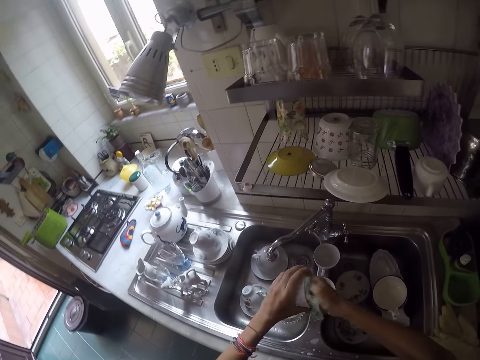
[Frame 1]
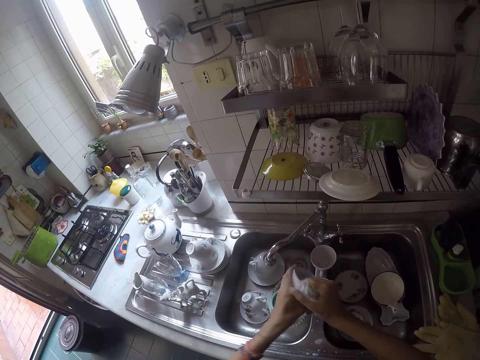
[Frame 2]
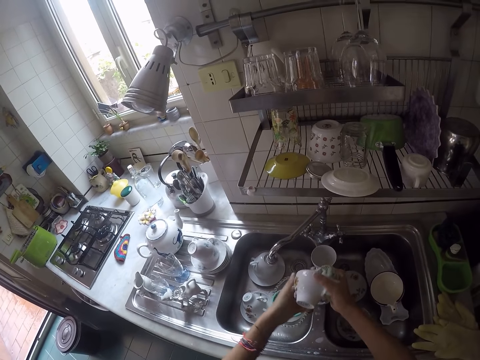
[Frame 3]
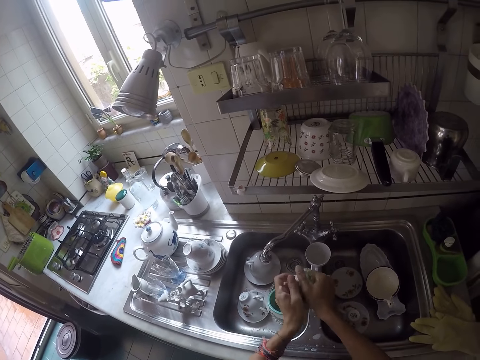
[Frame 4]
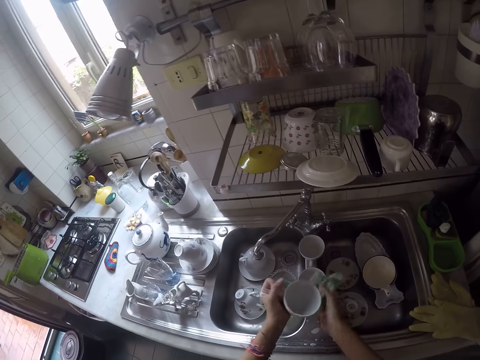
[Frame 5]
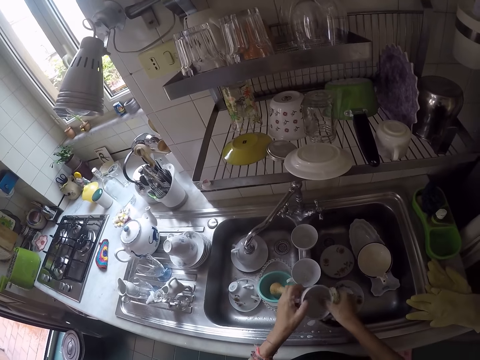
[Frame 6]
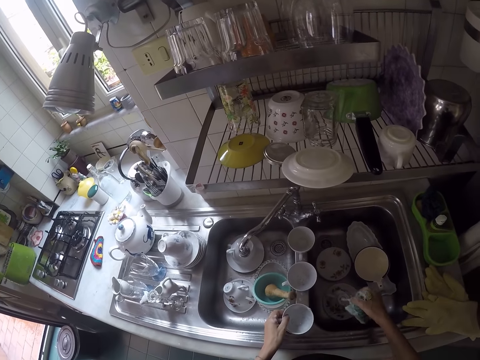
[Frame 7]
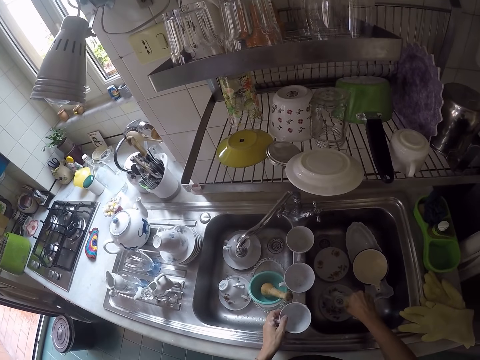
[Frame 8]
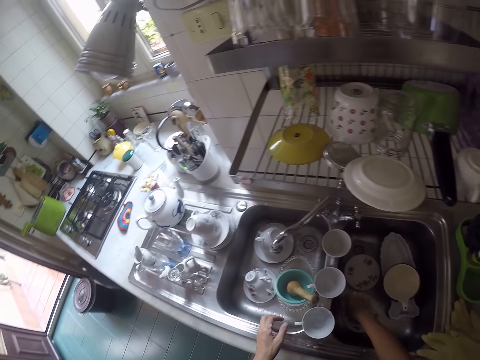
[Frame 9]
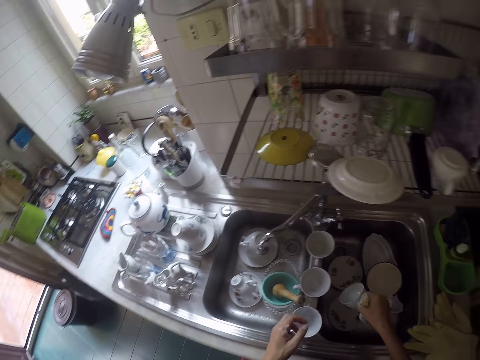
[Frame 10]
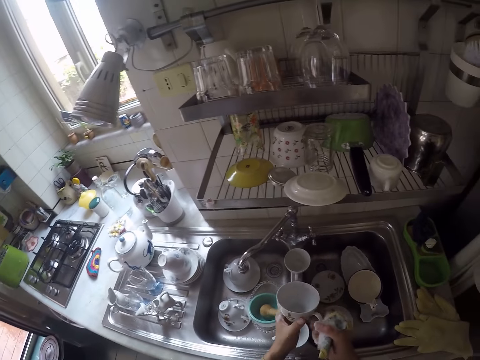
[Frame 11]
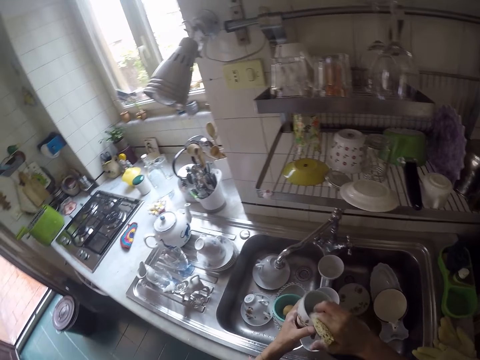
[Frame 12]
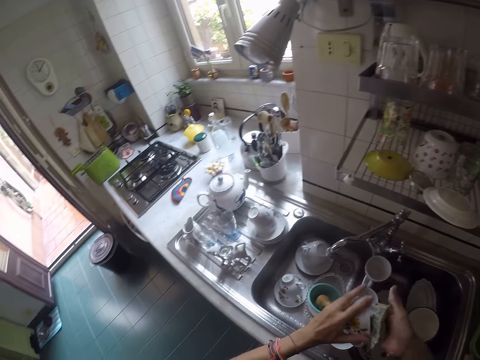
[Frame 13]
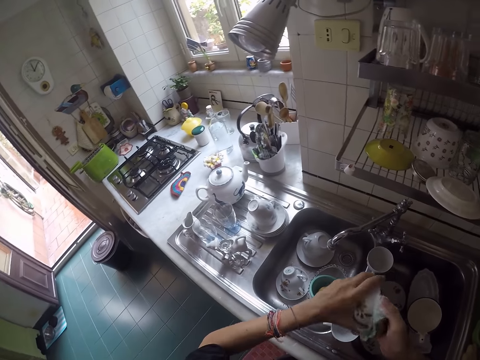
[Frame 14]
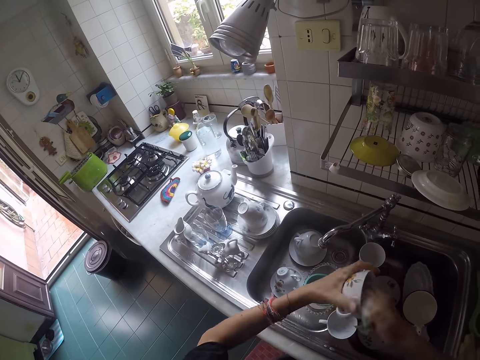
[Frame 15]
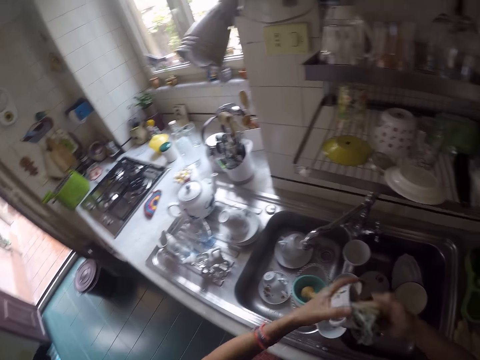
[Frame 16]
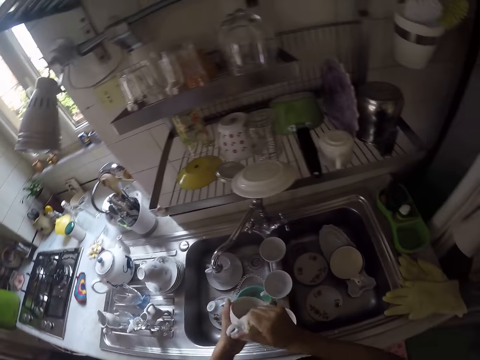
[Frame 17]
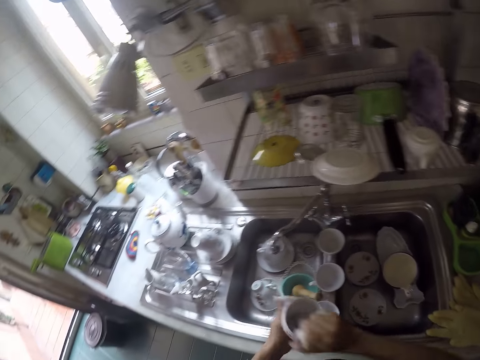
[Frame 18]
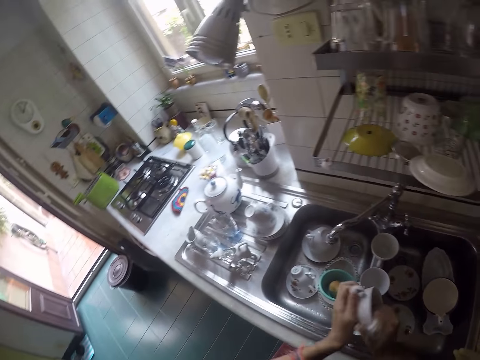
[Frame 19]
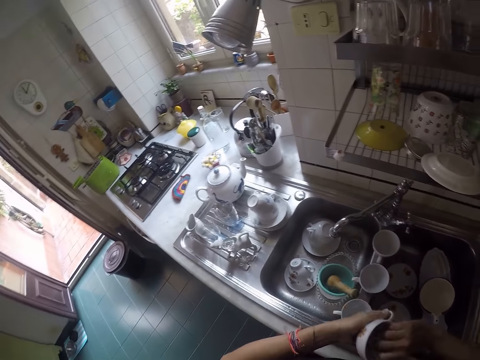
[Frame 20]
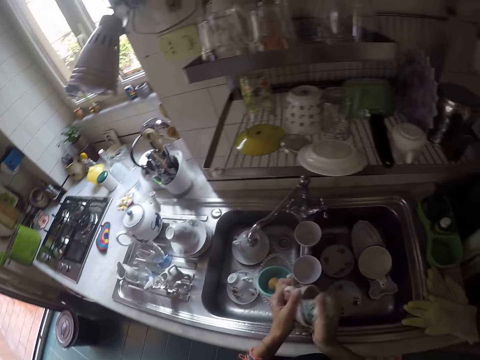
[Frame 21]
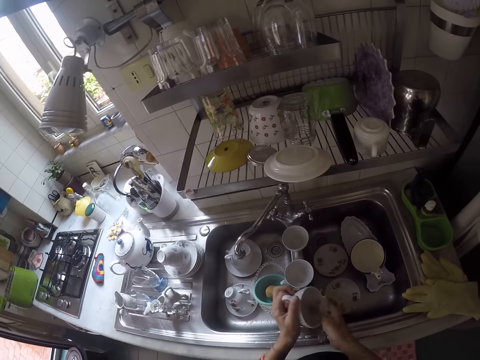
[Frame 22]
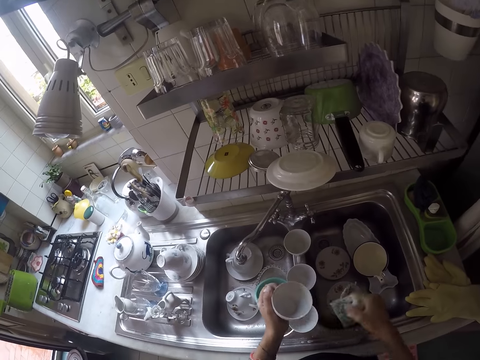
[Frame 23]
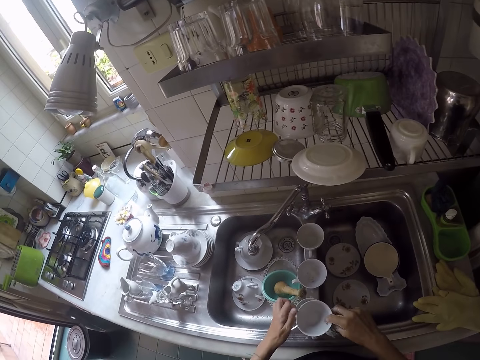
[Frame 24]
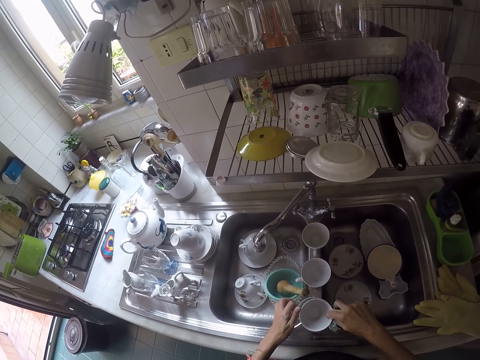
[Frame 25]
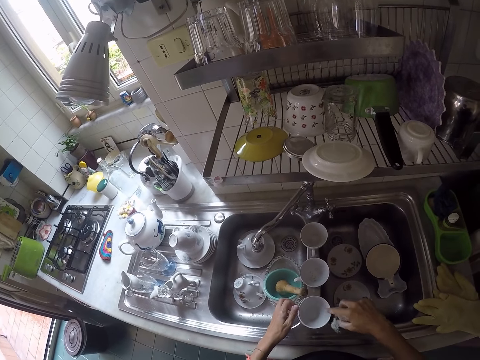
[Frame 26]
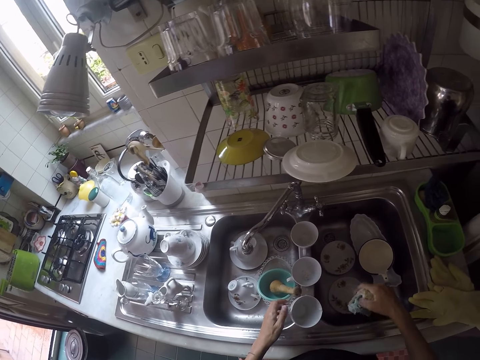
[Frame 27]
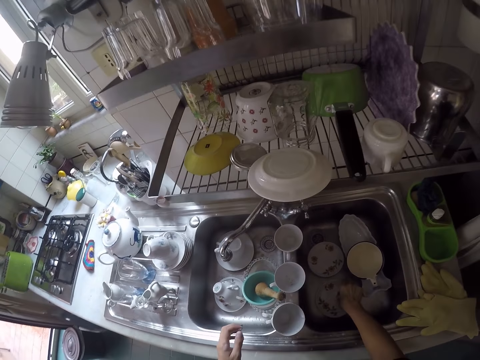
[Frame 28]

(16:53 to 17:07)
The camera wearer puts the cup on the sink slab. They take another cup in the sink. They scrub the cup. They put the cup in the other cup on the sink slab.

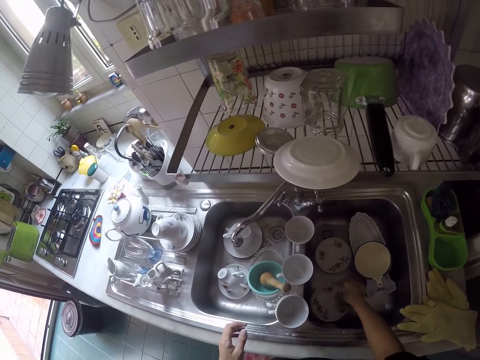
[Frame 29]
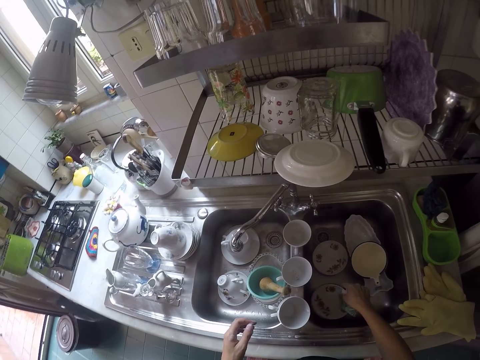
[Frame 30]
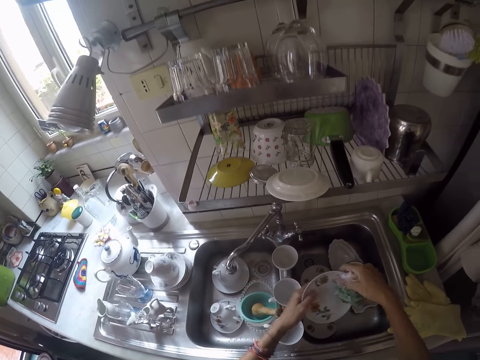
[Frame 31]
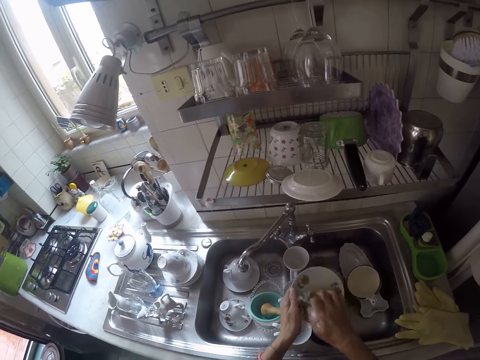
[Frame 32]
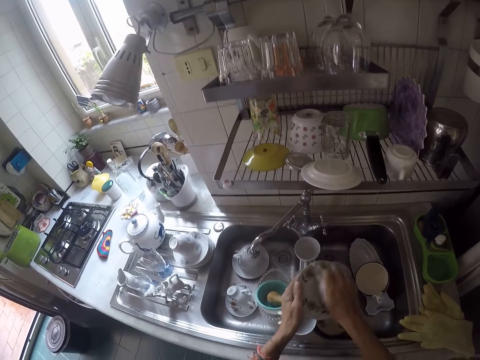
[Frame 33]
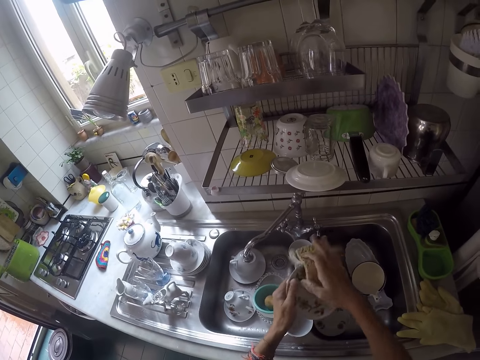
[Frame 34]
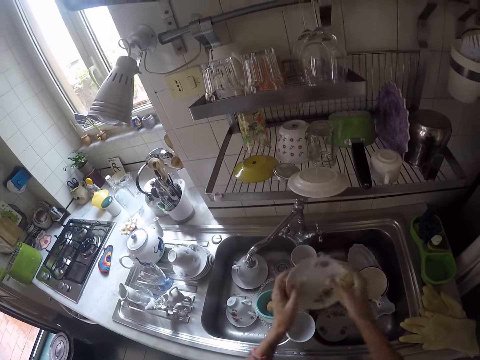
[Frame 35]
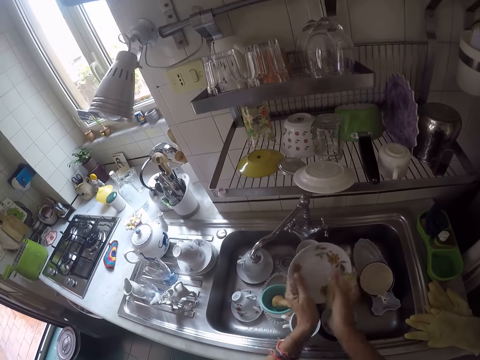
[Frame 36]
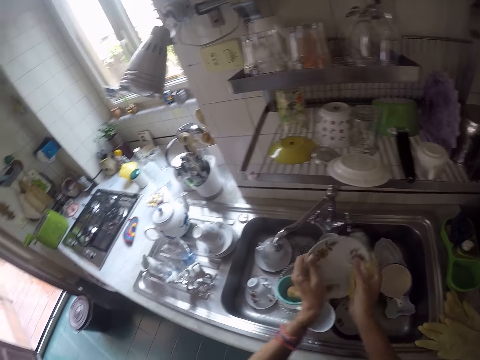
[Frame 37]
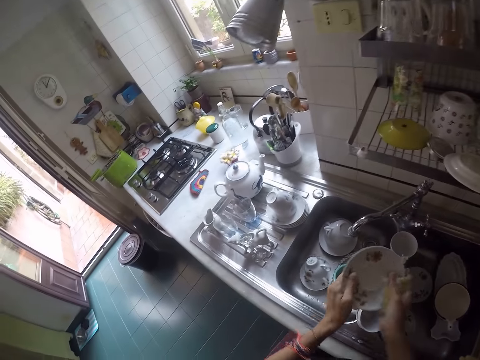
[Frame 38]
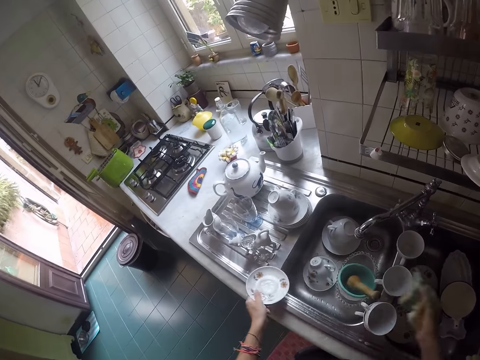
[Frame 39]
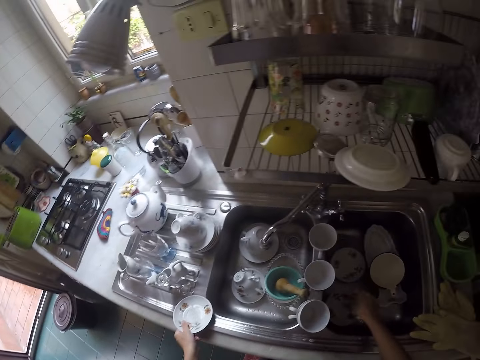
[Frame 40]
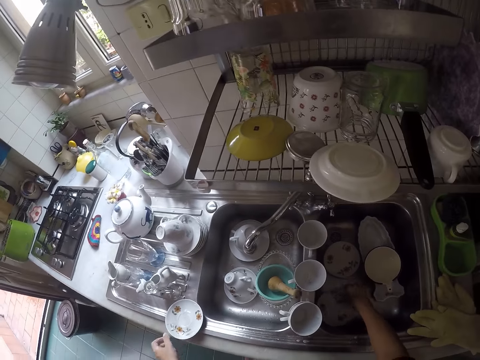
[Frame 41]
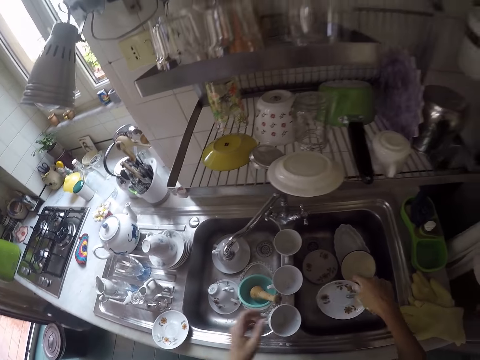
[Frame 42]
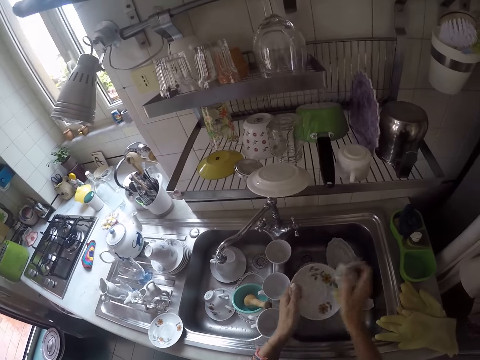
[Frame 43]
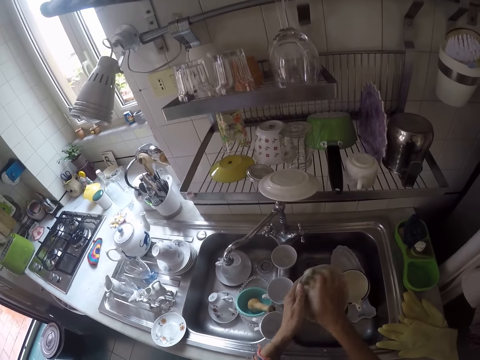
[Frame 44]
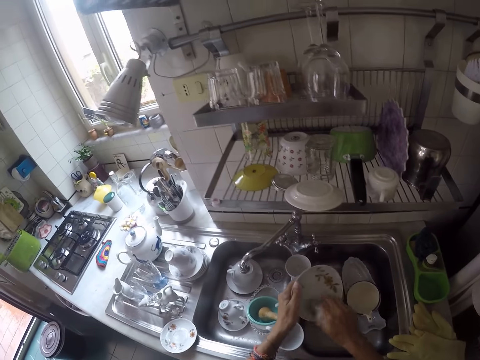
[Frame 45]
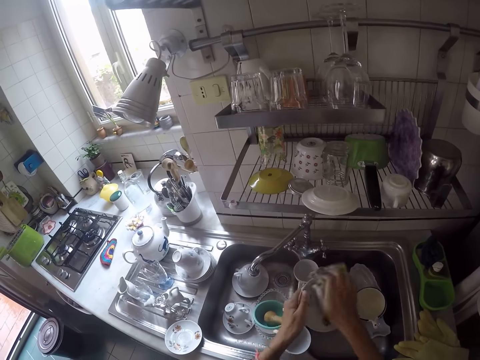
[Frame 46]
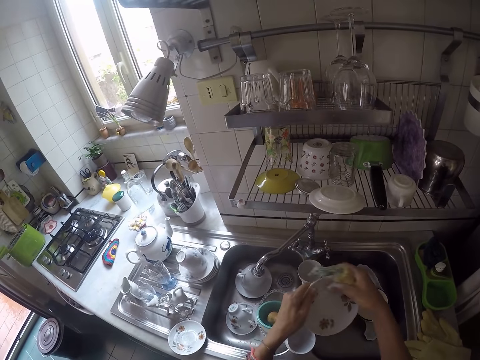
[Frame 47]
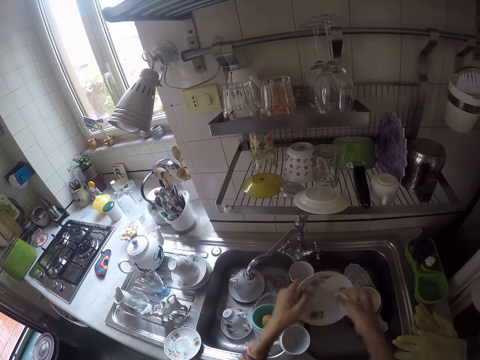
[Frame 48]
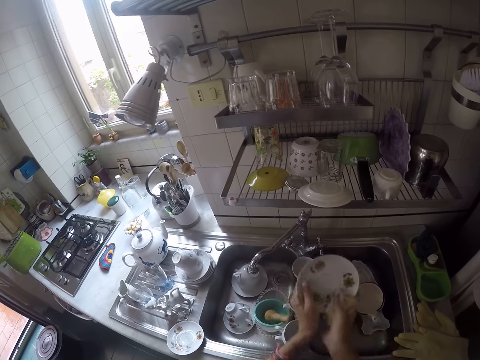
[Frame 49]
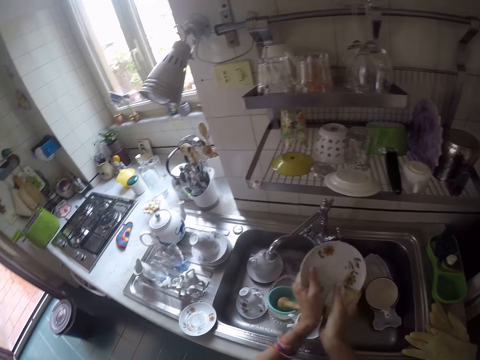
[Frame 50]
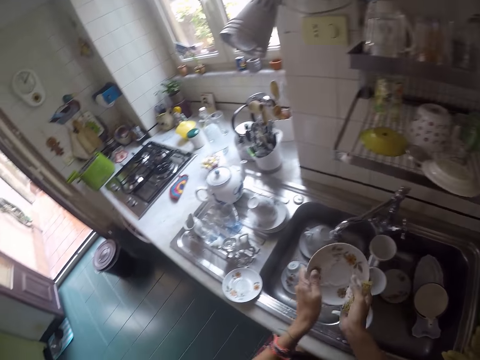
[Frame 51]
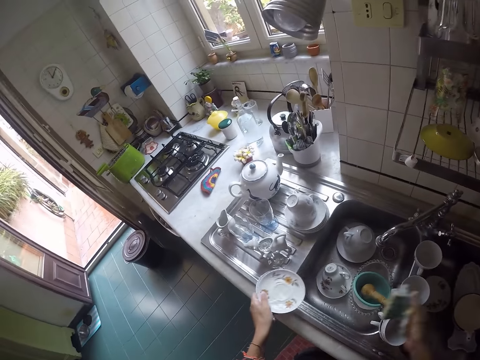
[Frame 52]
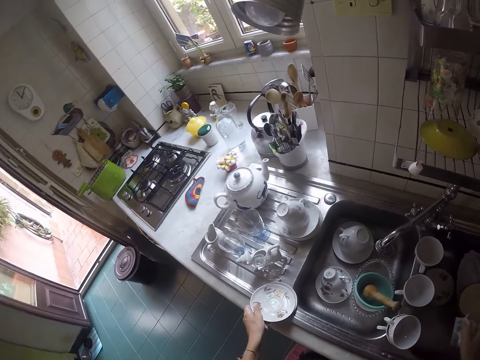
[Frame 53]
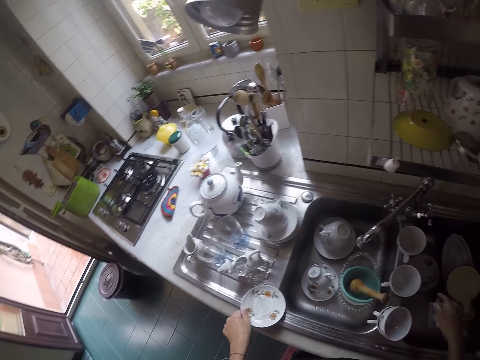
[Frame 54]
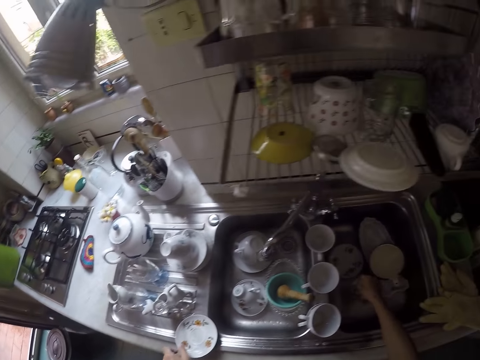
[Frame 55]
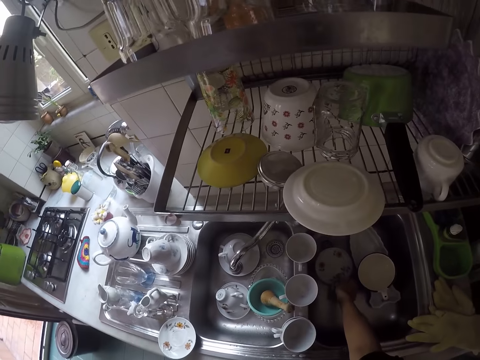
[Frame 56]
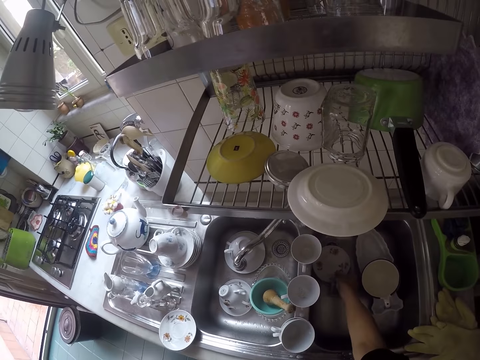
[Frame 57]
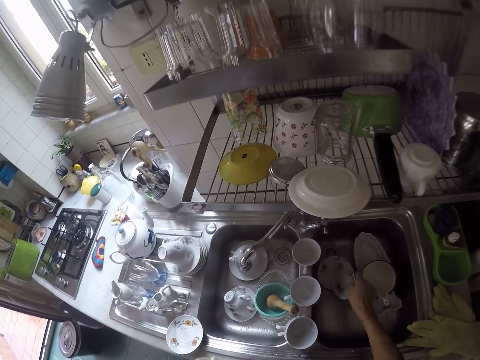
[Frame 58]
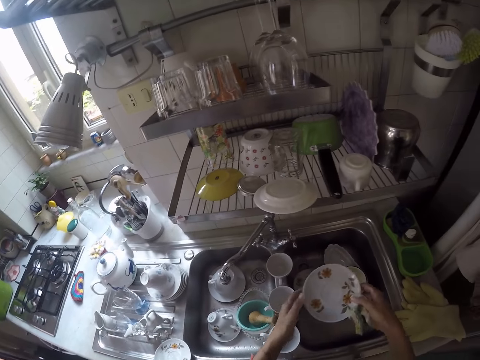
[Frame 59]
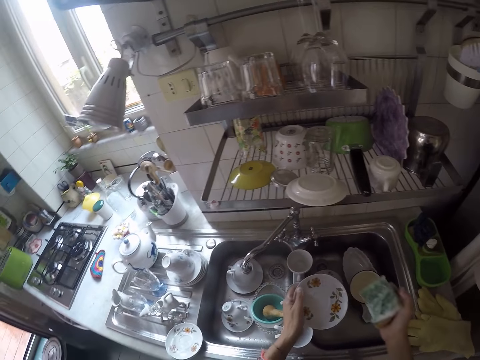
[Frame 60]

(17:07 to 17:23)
The camera wearer takes a saucer in the sink. They scrub the saucer. They put the saucer on the sink slab. They take another saucer. They scrub the saucer. They put the saucer on the sink slab. They take another saucer in the sink.
